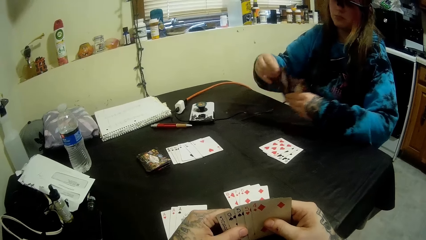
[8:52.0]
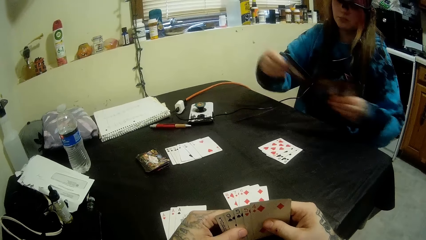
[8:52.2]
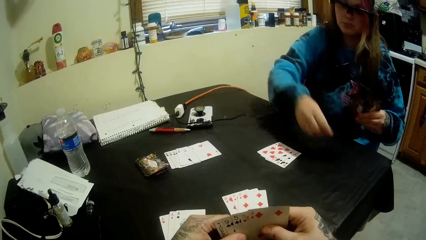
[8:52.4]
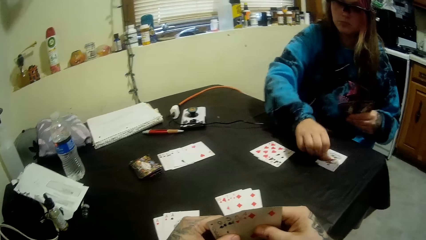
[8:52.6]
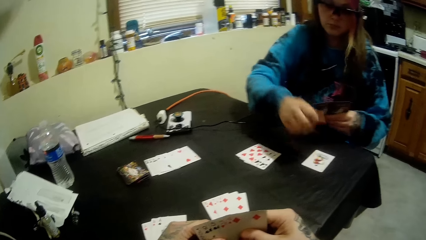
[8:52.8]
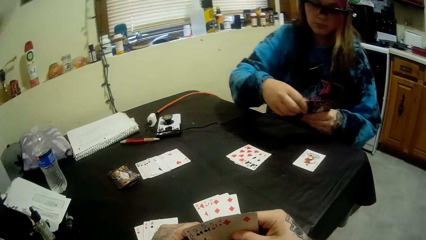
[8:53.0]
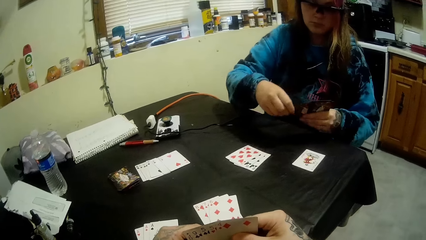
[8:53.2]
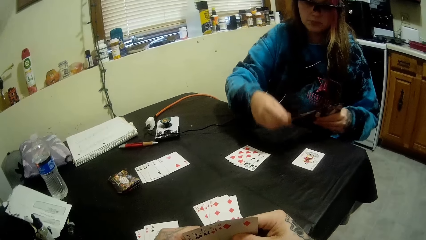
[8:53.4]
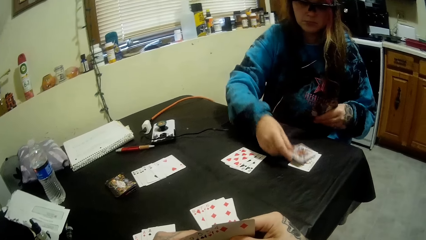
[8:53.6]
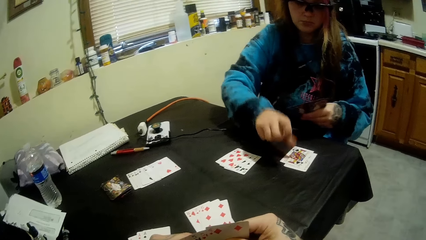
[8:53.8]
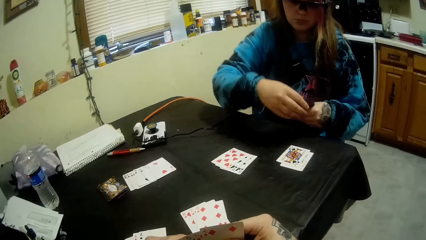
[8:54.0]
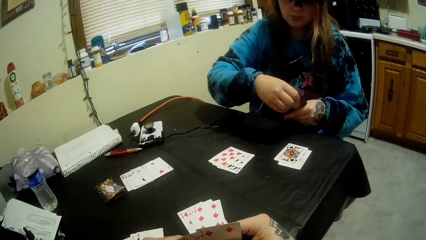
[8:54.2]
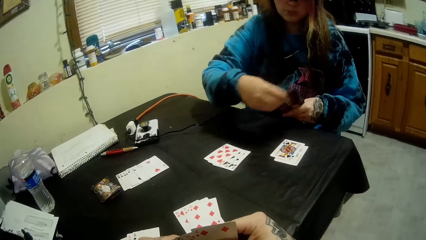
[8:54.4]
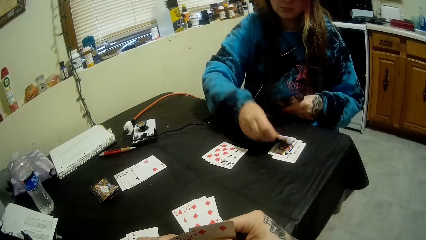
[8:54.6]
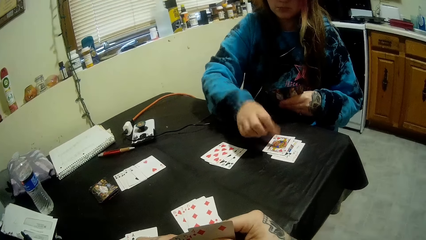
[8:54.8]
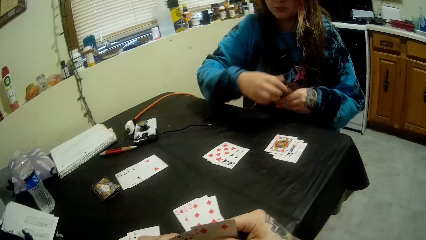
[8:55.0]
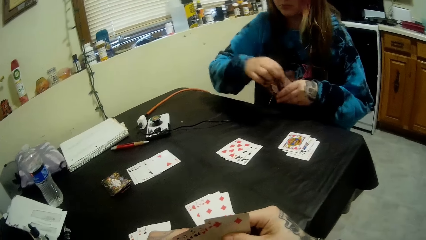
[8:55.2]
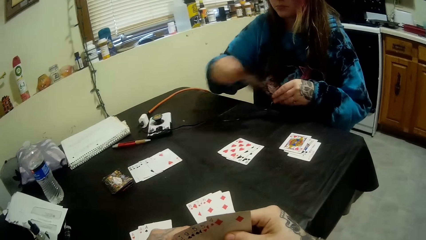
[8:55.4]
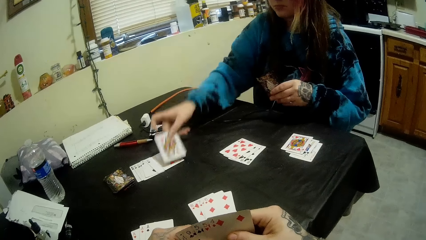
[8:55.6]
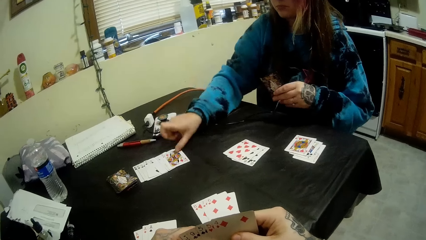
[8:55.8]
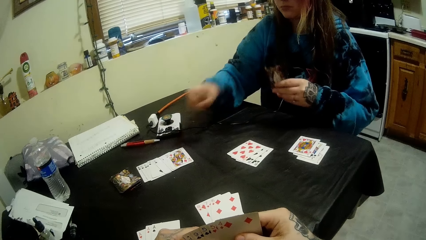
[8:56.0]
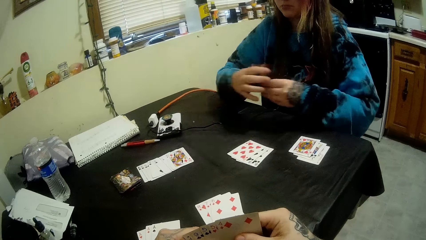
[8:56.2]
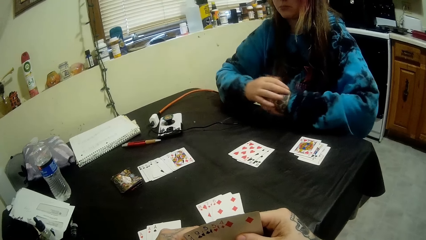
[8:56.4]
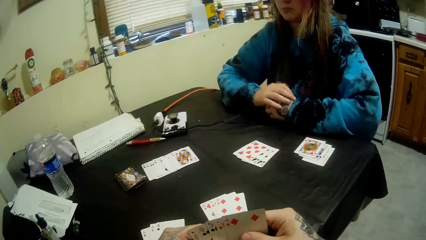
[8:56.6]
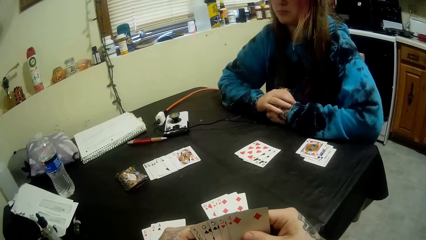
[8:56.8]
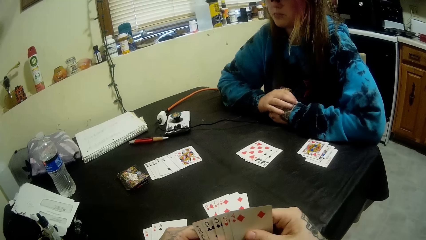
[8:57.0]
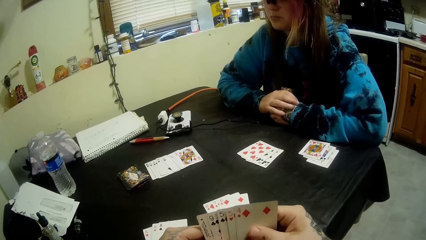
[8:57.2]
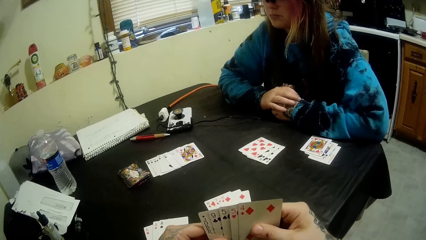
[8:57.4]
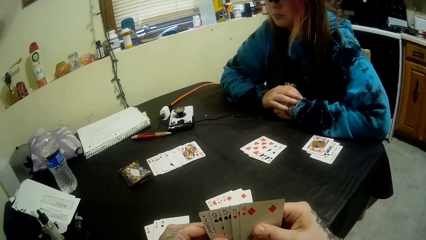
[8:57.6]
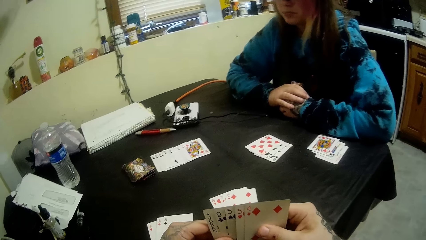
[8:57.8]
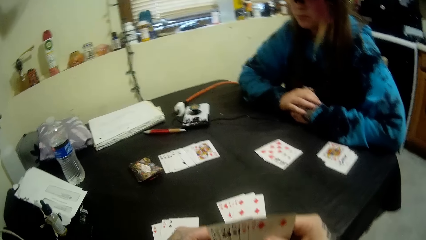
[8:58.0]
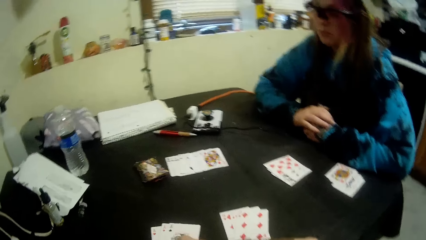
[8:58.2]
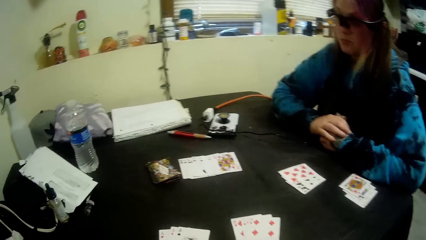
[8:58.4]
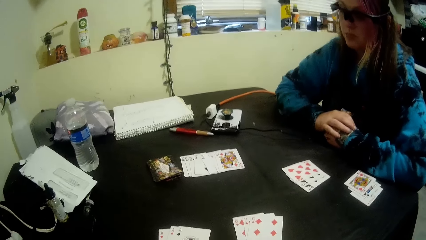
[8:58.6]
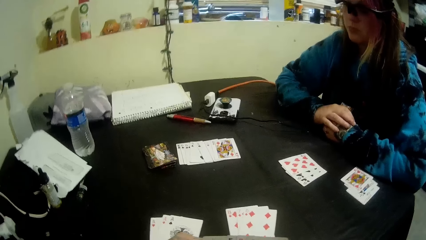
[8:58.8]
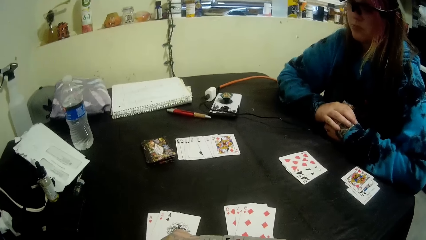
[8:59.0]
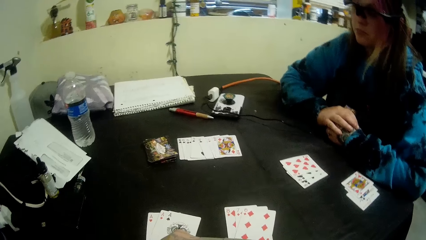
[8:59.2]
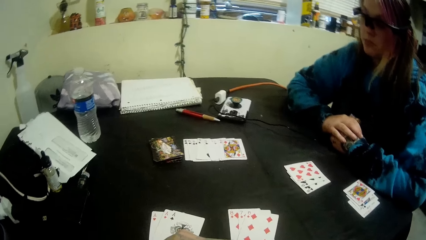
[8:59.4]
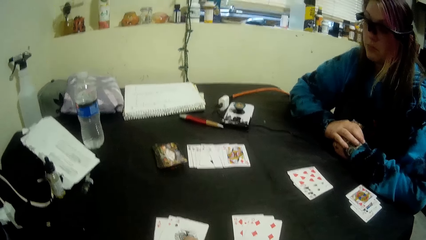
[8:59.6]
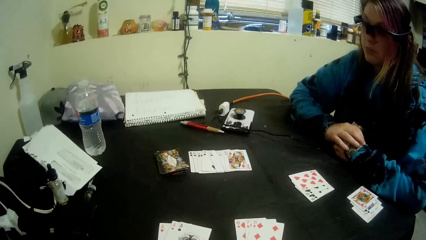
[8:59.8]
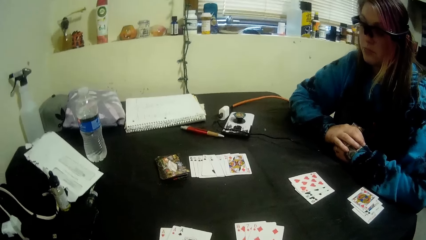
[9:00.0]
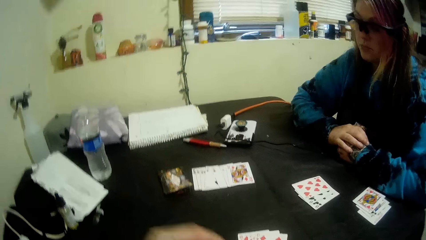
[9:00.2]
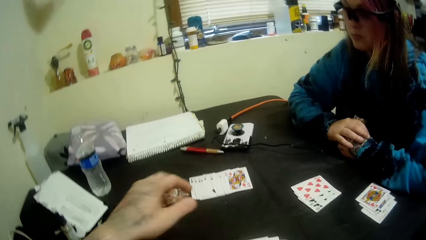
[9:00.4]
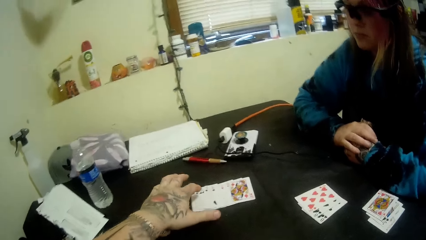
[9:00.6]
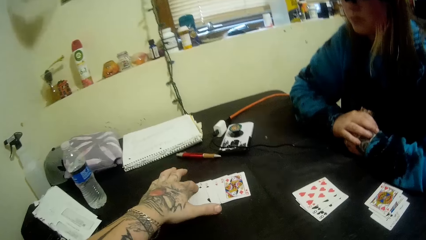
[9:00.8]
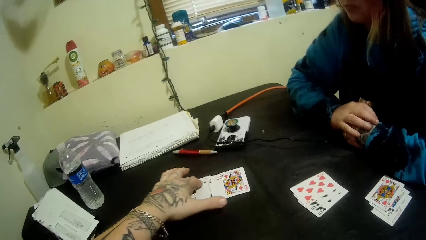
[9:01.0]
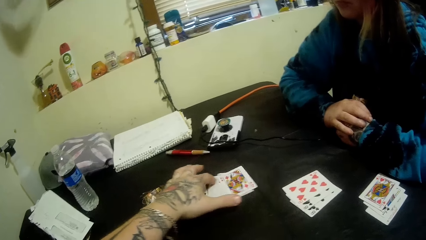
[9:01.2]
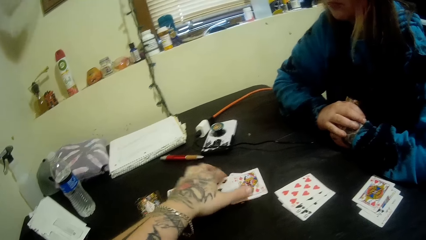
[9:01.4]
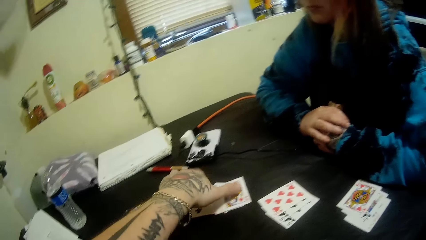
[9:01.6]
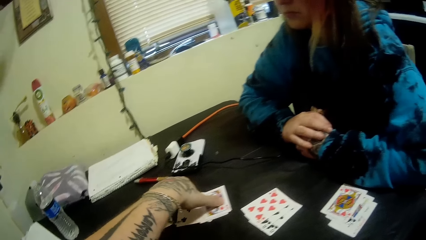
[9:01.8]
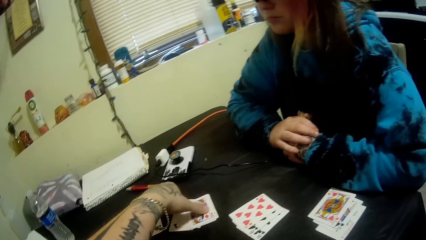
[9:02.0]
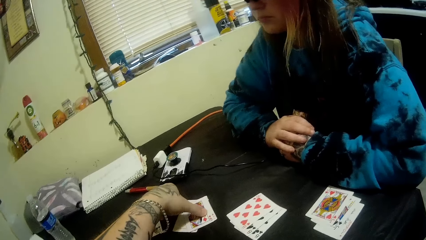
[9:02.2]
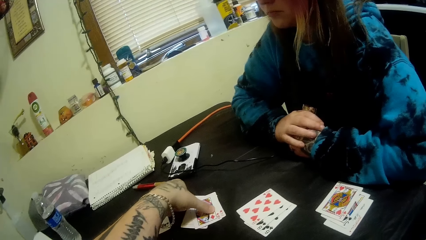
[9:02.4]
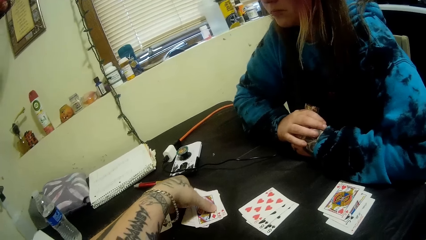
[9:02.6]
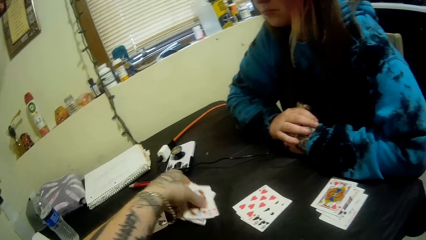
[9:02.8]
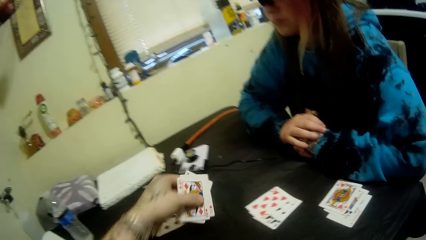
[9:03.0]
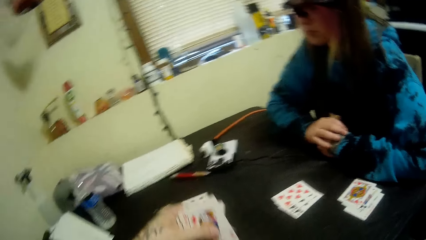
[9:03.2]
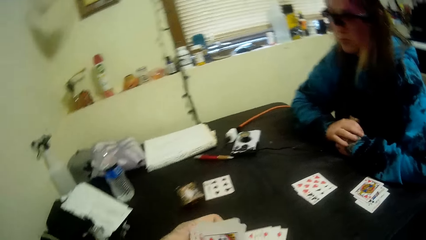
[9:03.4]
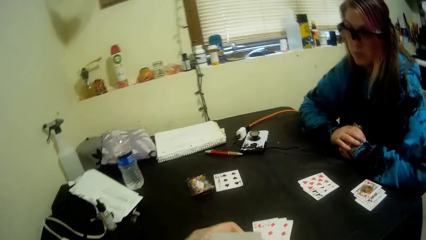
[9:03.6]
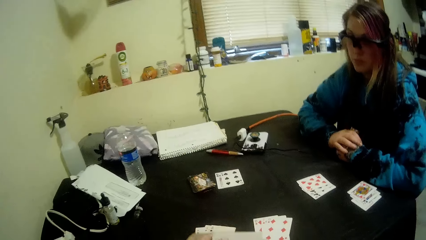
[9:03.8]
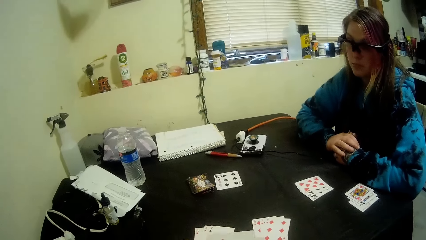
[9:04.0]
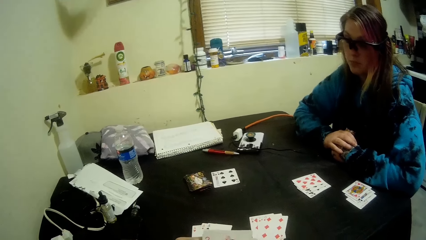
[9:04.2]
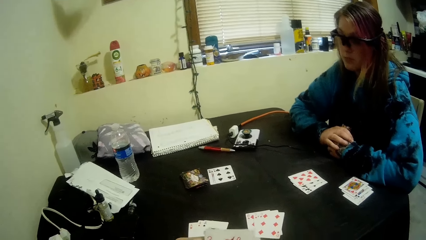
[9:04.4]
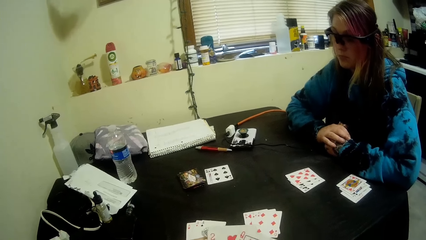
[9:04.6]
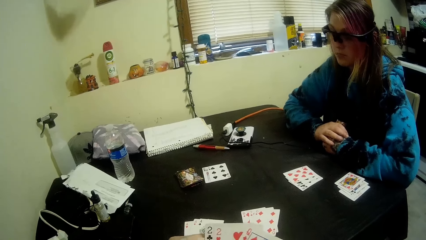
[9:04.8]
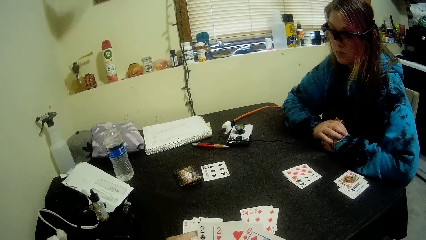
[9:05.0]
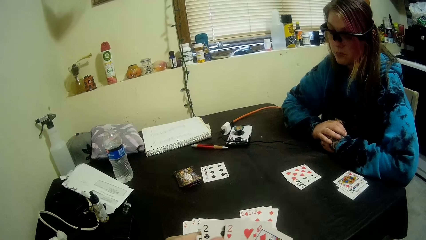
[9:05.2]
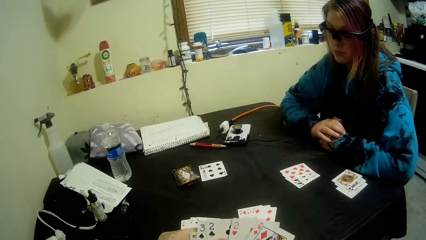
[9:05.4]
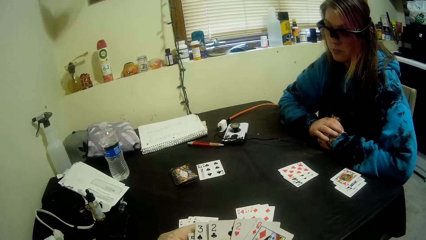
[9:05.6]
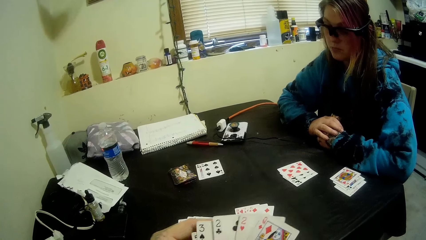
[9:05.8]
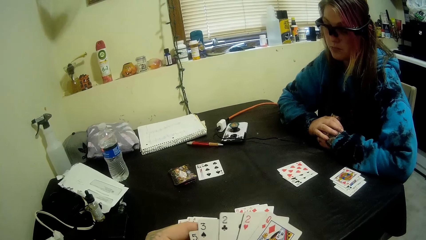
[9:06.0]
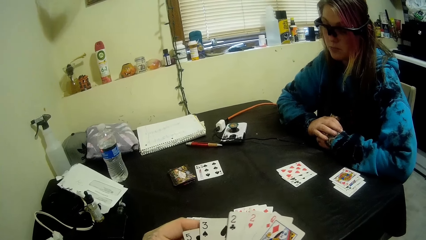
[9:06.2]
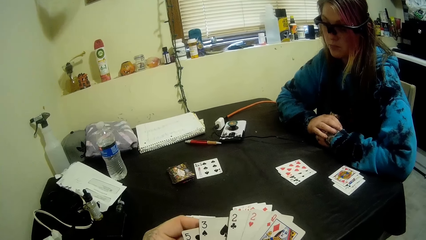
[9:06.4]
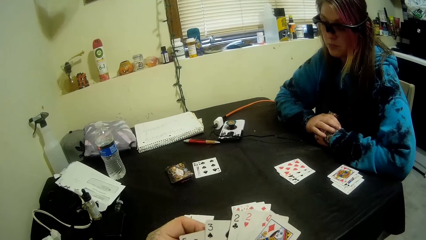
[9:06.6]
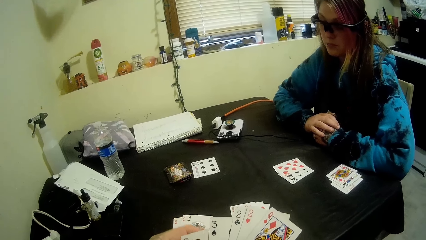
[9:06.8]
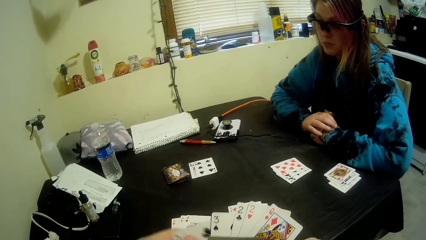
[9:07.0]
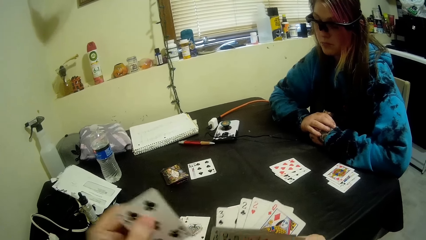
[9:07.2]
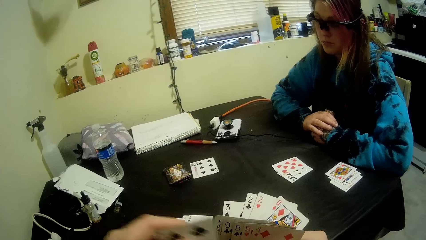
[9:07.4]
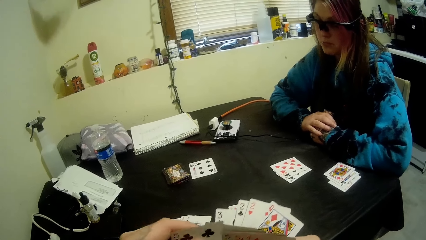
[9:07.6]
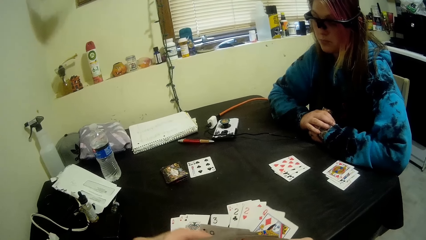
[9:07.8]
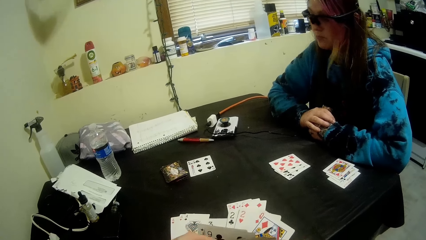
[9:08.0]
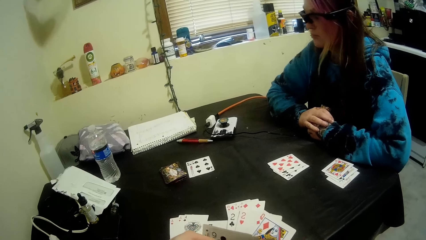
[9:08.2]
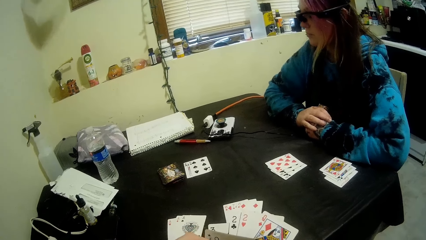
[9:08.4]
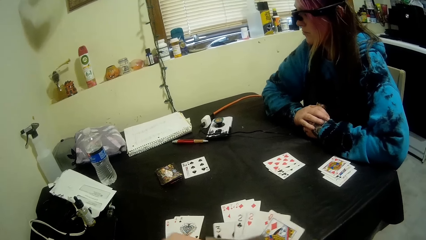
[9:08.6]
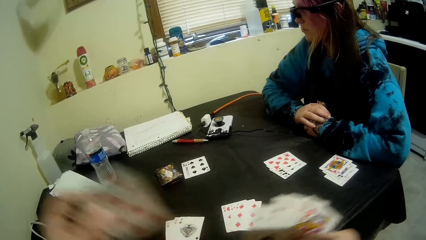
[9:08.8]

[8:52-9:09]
A lady puts the card on the table. The lady picks the card. The lady puts the card on the table. The lady picks the card. The lady puts the card on the table. The lady picks the card. The lady puts the card on the table. The lady puts the hands on the table. The lady looks at the cards. The camera wearer moves the cards on the table. They pick the cards from the table. They converse. They put the cards on the right hand. They arrange the cards.
